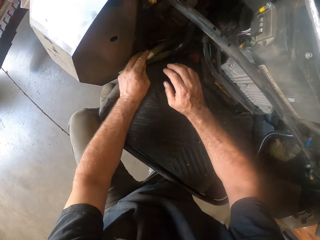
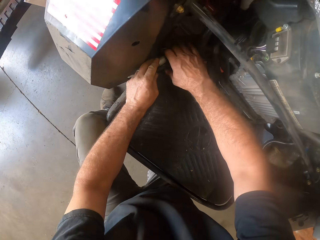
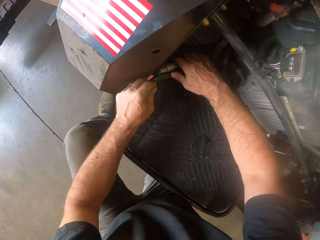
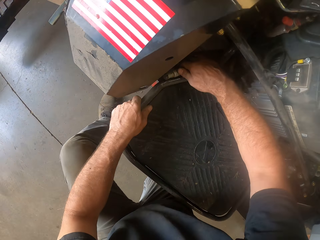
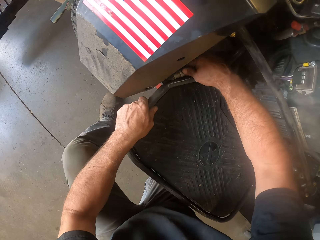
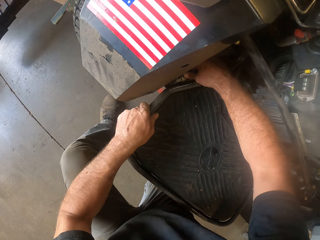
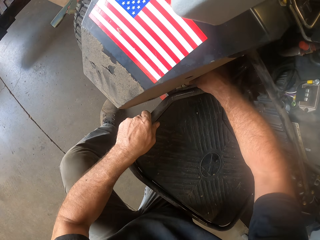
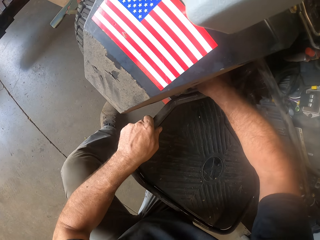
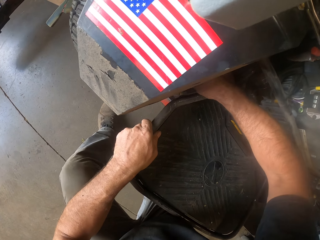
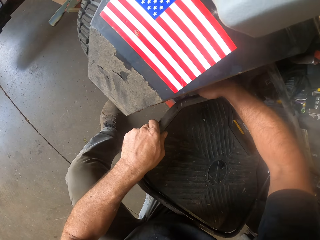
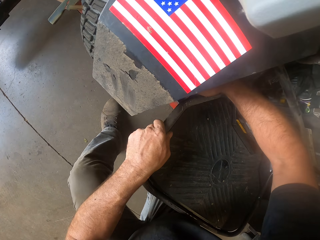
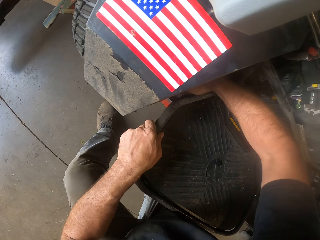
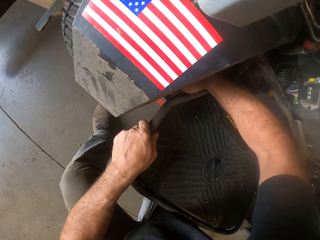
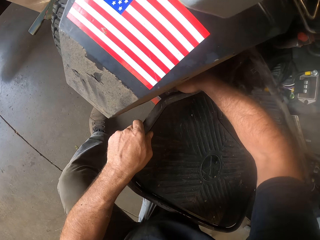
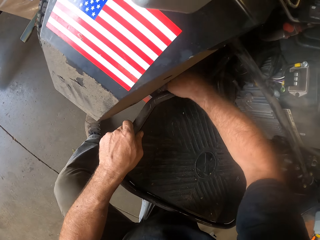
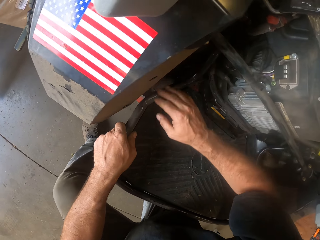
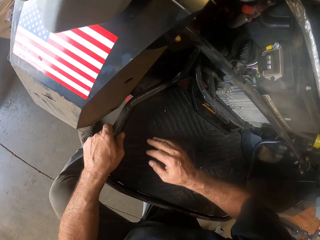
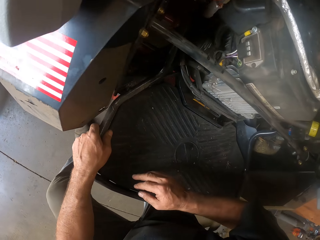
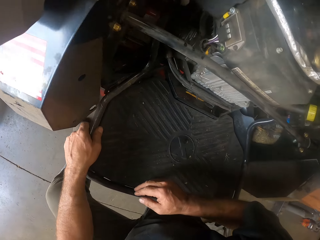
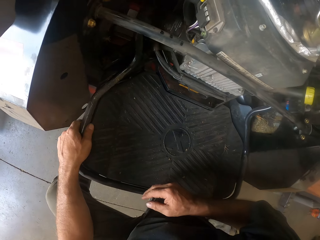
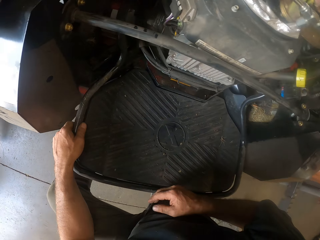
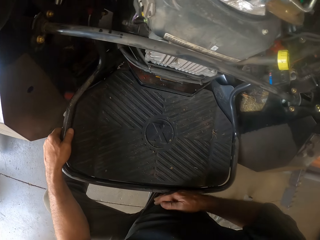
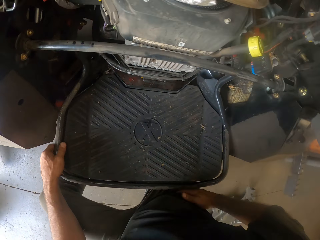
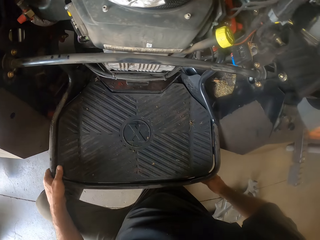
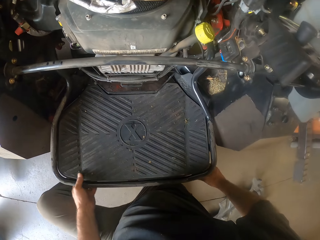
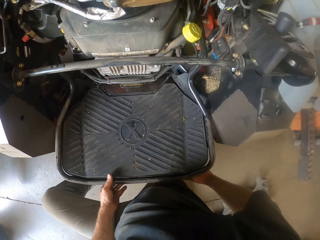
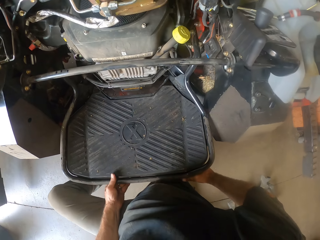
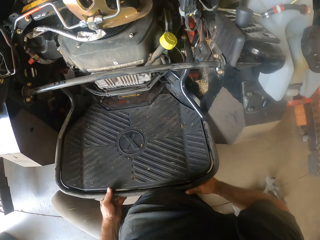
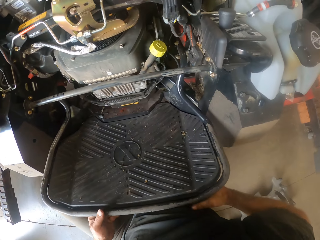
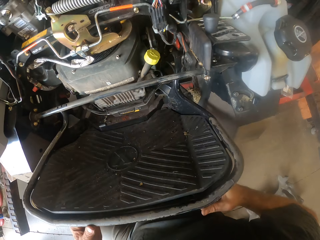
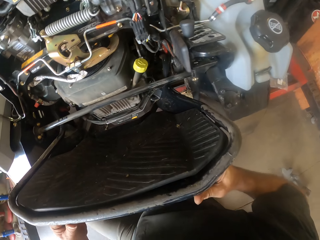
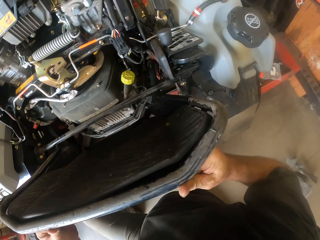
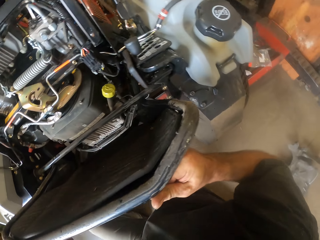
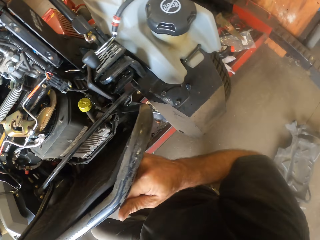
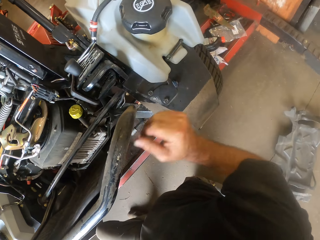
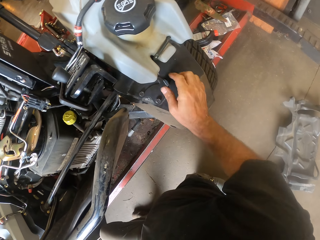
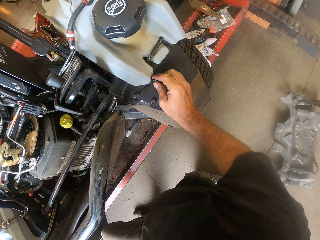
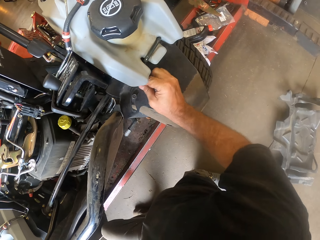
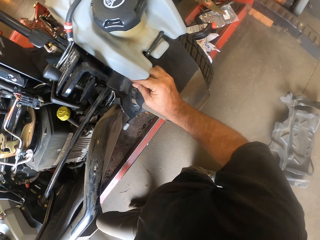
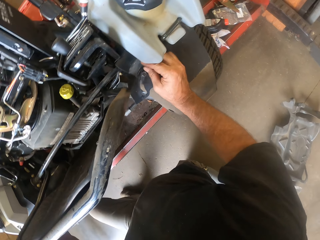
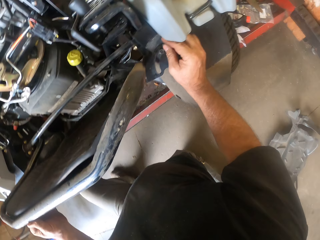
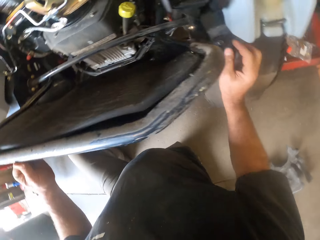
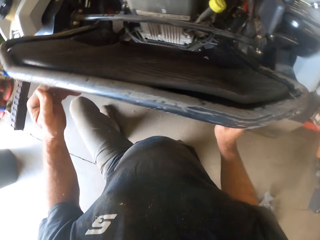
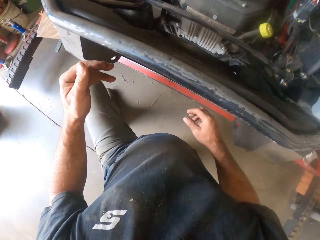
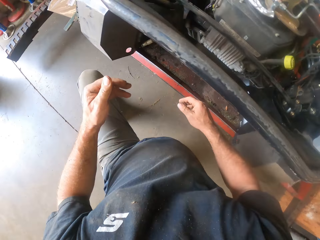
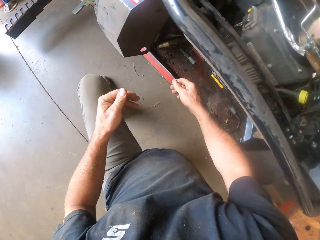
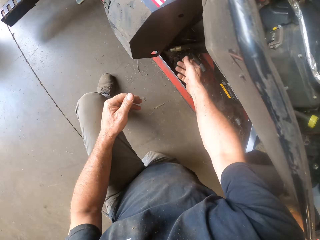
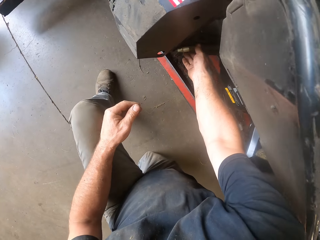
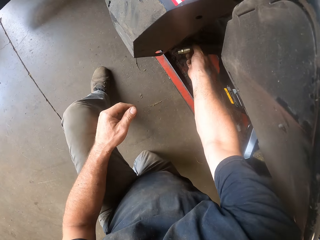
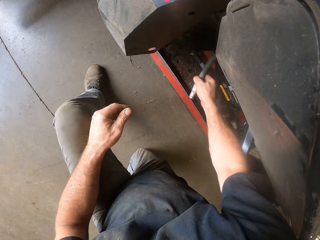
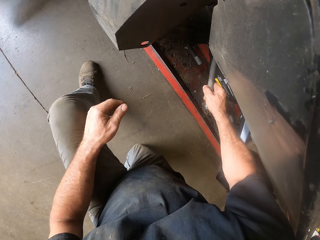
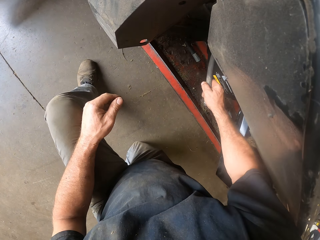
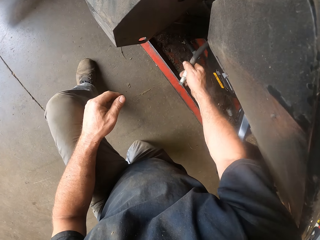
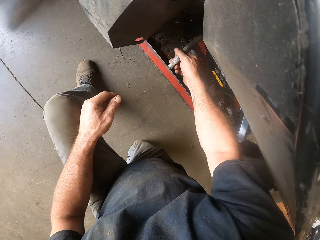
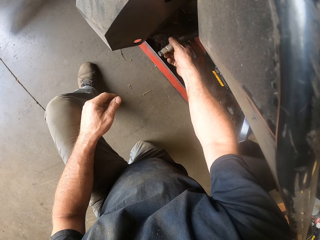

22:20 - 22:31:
The camera wearer holds the plug inside the lawn mower with both hands. He pushes the plug inside the lawn mower with his right hand. He raises a part of the engine compartment of the lawn mower with both hands. He hooks the part of the engine compartment of the lawn mower with his right hand. He adjusts the mower. He pulls at the plug in the lawn mower with his right hand.

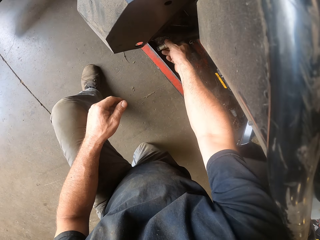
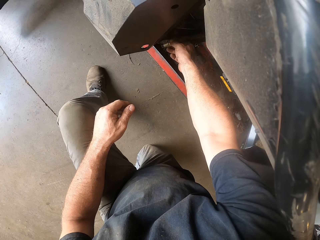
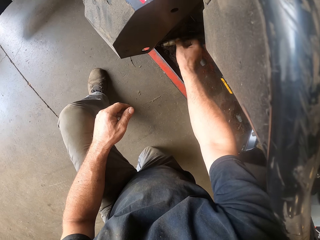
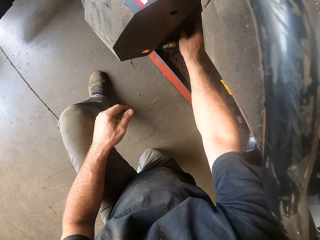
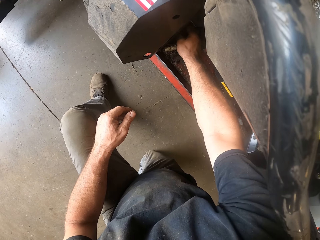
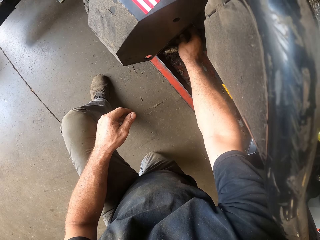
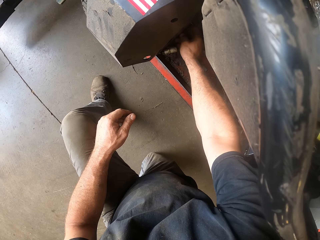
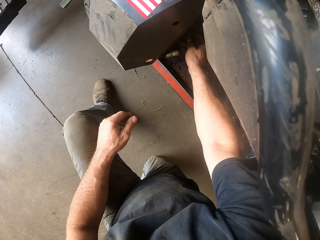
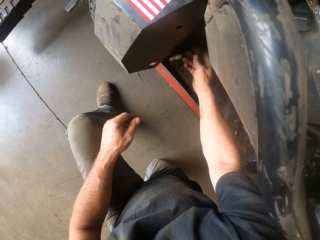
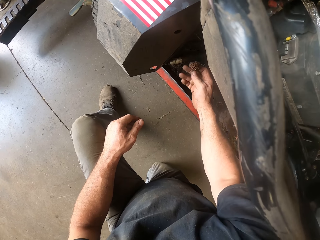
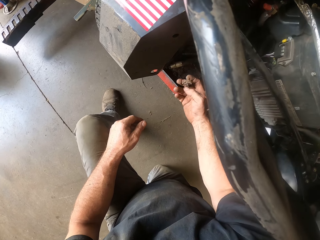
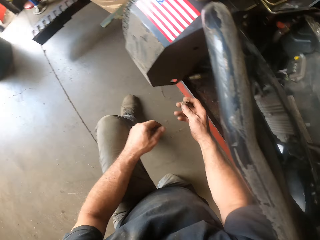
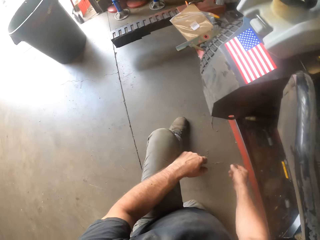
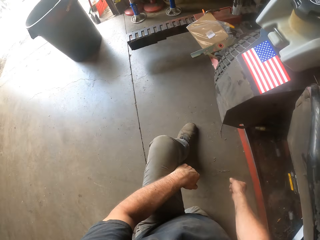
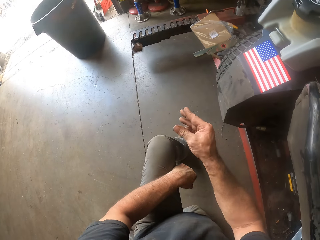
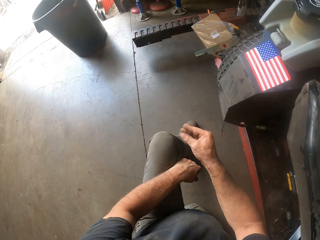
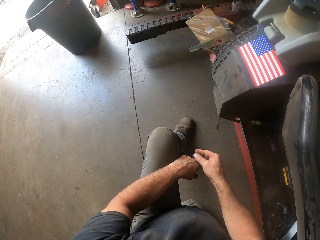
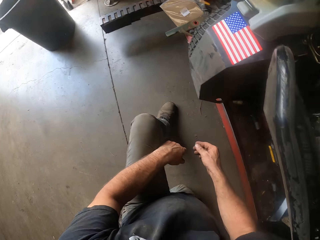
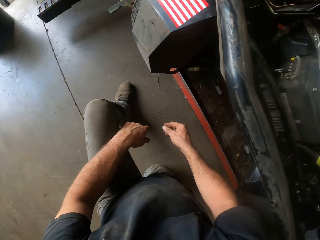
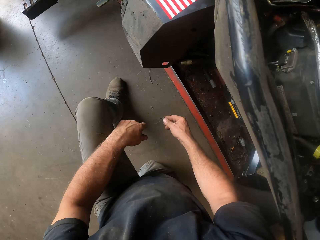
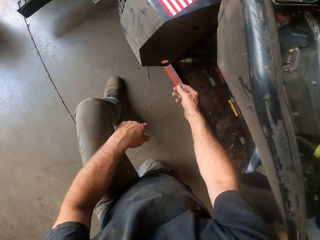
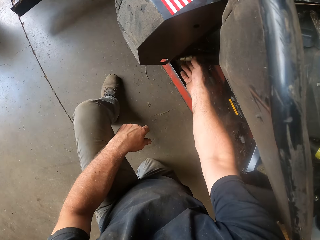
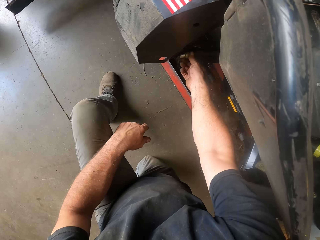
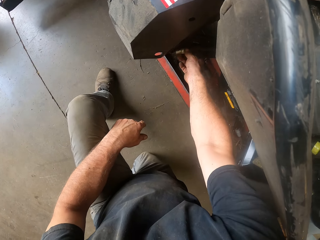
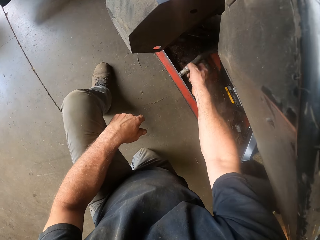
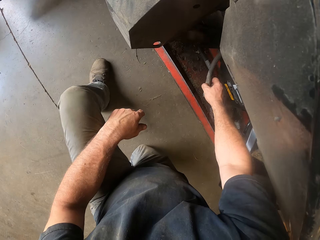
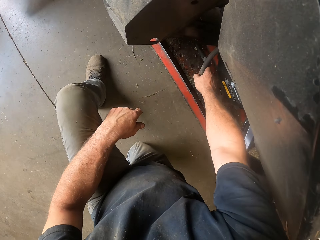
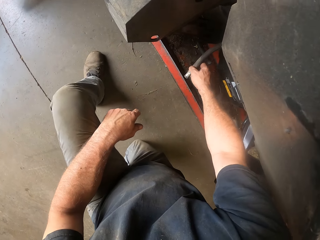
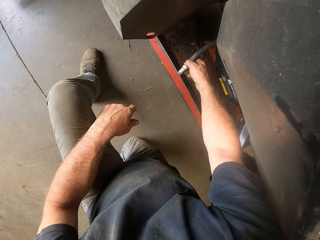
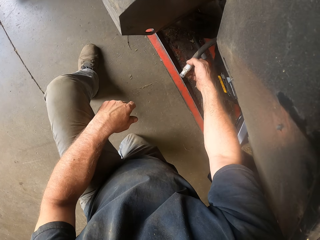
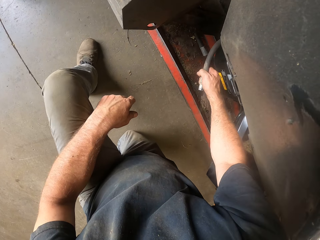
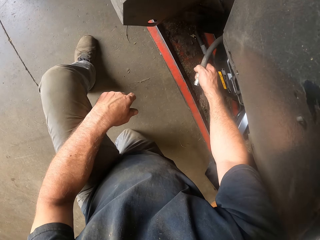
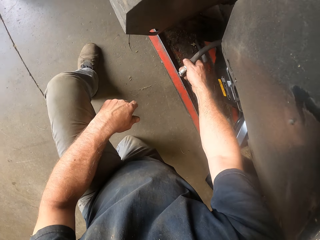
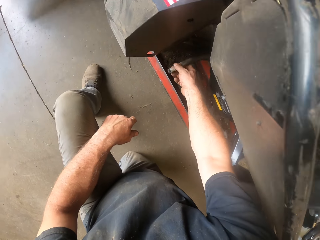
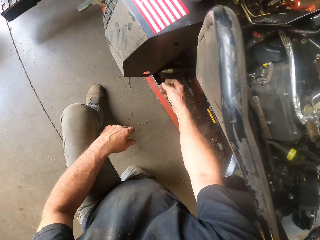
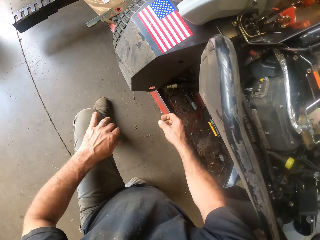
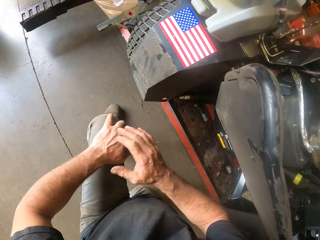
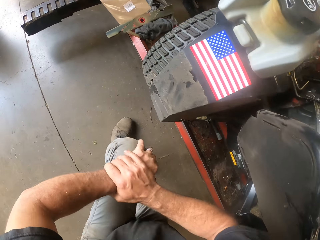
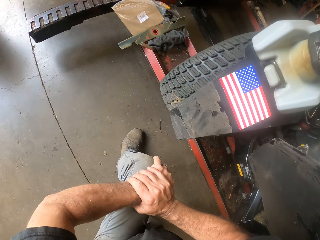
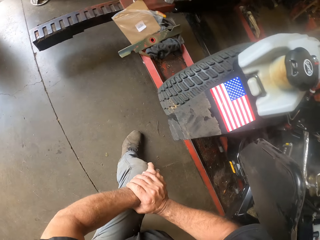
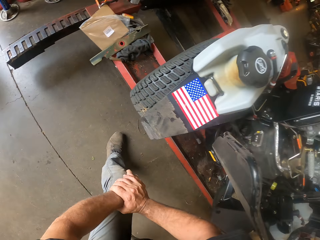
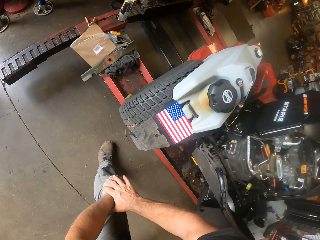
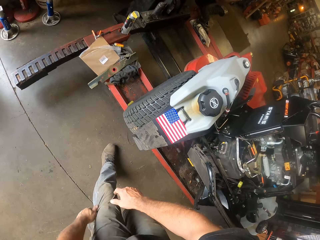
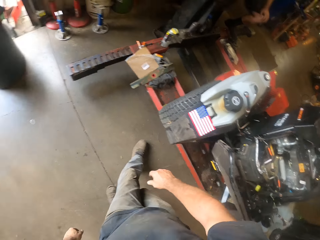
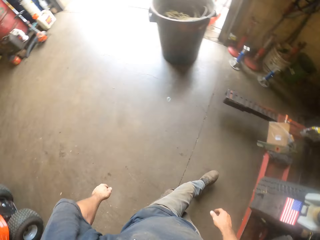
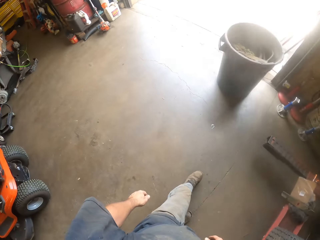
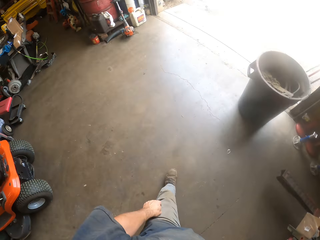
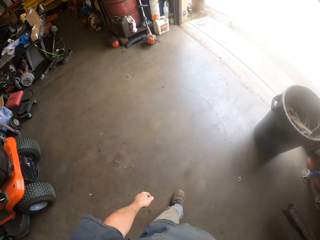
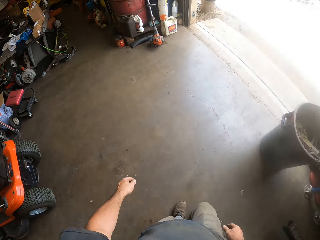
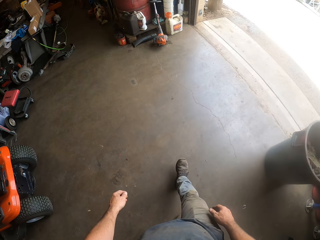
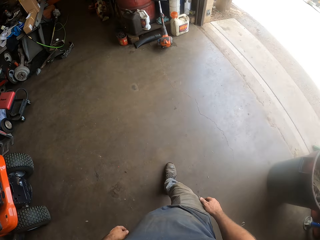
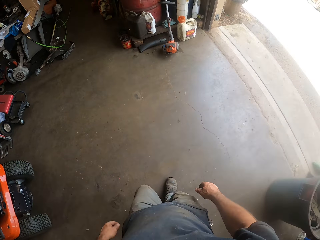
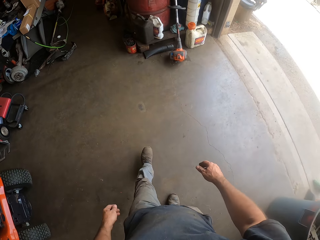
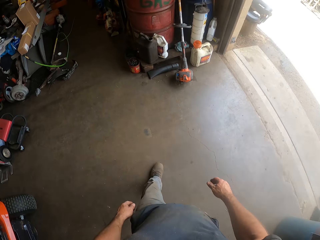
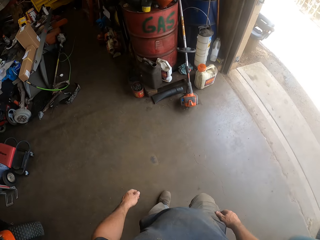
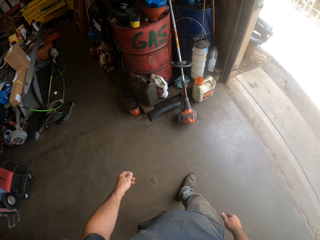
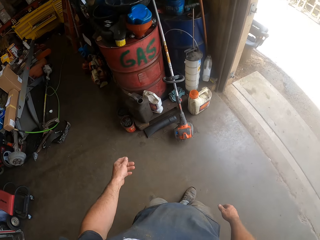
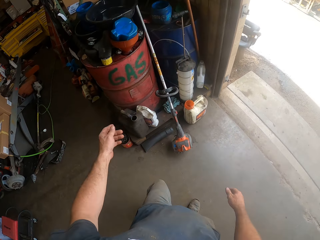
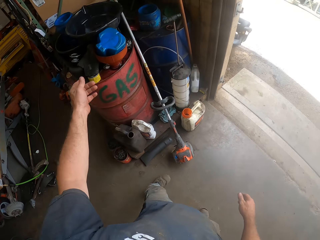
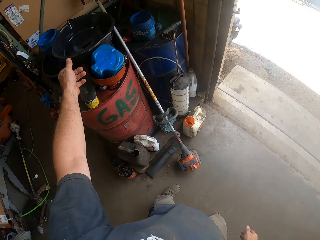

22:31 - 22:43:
The camera wearer holds the cable. He picks up dried-up dirt inside the lawn mower with his right hand. He tosses the dirt inside the lawn mower with his right hand into the bin. He pulls at a plug in the lawn mower with his right hand. He holds the cable. He stands up. He walks toward a cylinder in the room.
